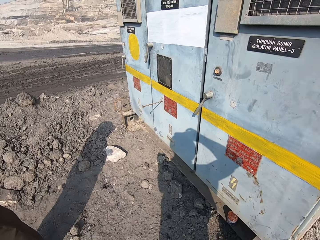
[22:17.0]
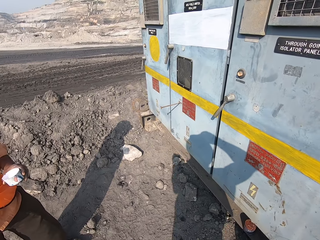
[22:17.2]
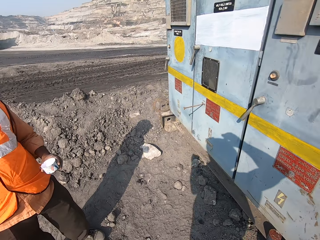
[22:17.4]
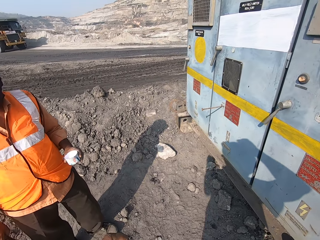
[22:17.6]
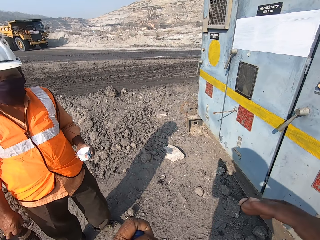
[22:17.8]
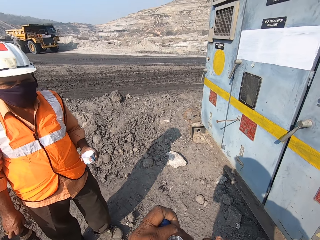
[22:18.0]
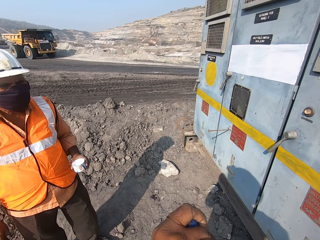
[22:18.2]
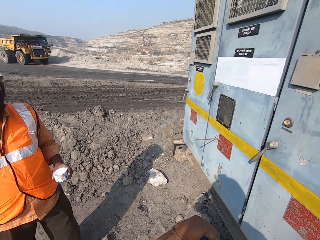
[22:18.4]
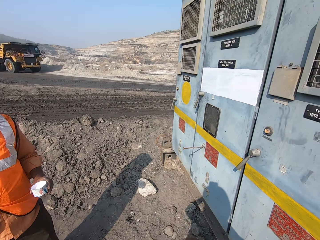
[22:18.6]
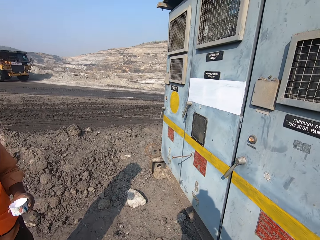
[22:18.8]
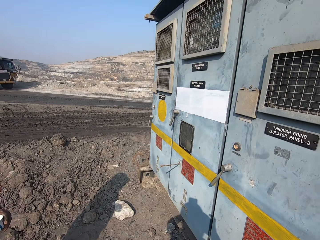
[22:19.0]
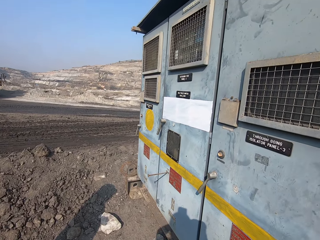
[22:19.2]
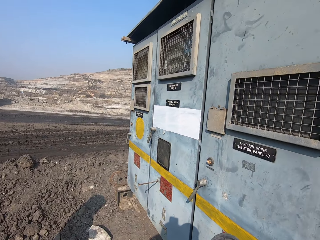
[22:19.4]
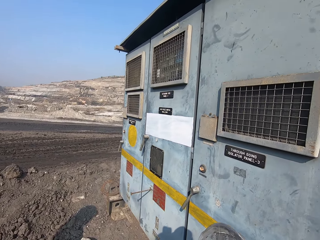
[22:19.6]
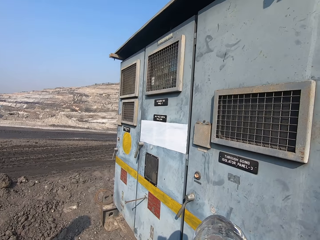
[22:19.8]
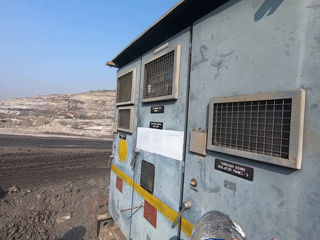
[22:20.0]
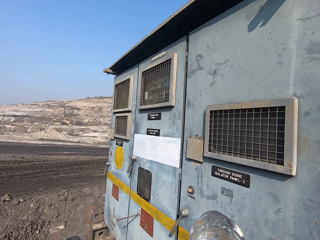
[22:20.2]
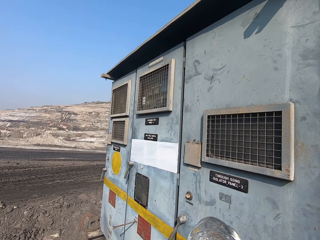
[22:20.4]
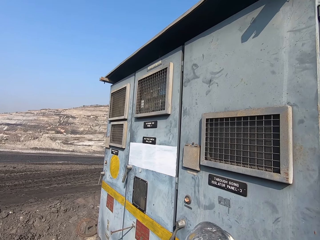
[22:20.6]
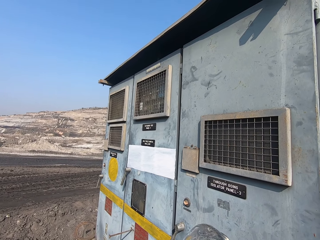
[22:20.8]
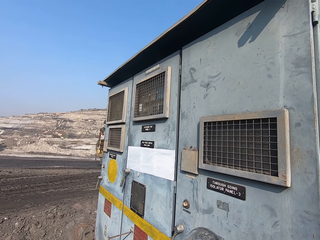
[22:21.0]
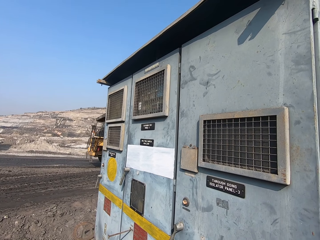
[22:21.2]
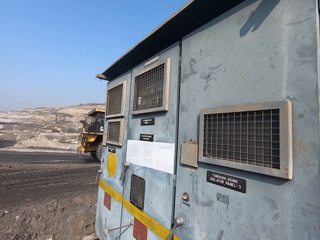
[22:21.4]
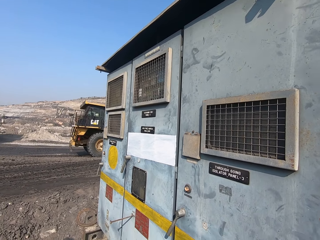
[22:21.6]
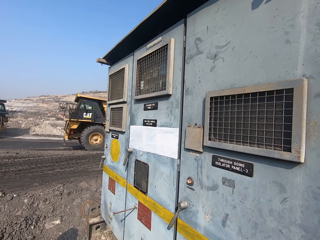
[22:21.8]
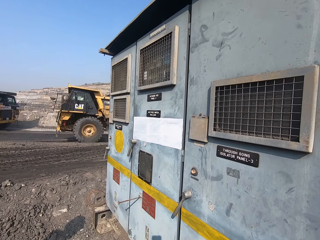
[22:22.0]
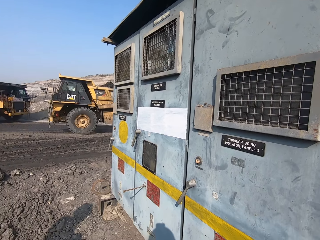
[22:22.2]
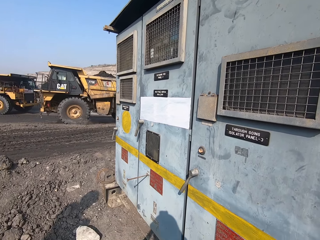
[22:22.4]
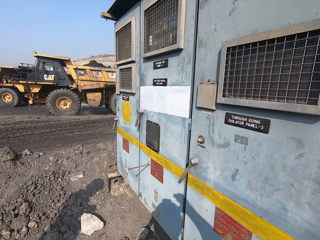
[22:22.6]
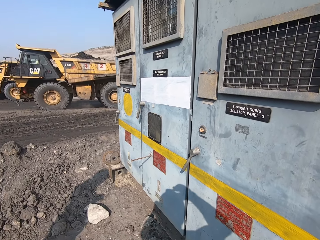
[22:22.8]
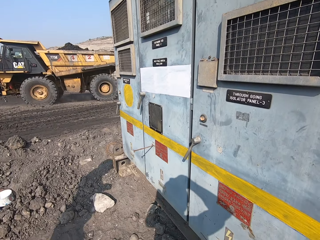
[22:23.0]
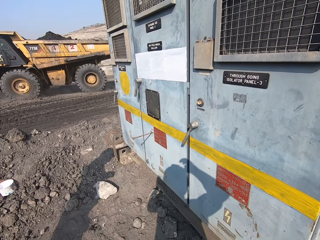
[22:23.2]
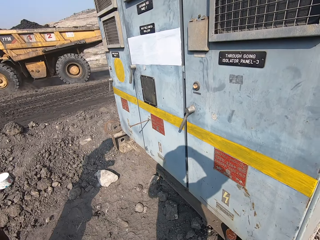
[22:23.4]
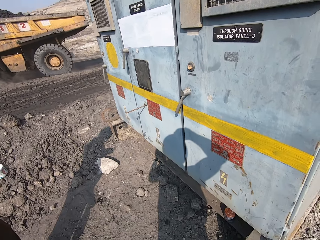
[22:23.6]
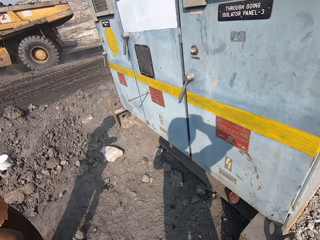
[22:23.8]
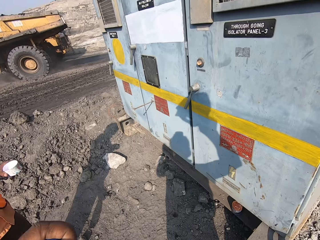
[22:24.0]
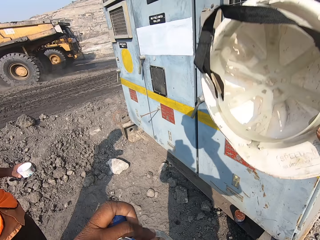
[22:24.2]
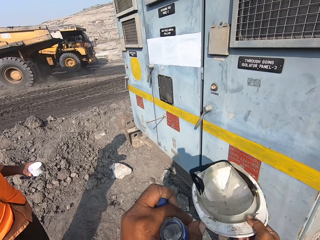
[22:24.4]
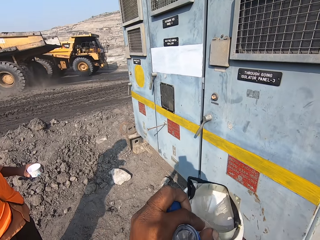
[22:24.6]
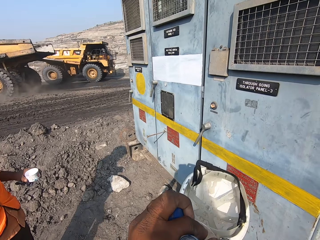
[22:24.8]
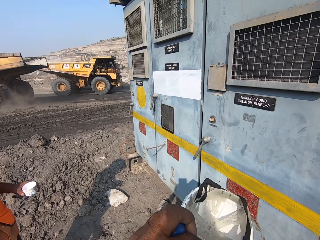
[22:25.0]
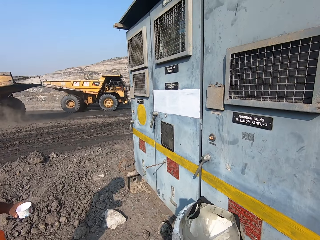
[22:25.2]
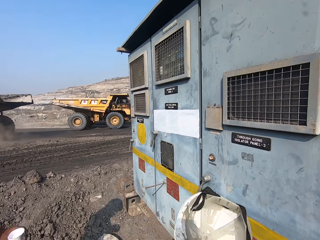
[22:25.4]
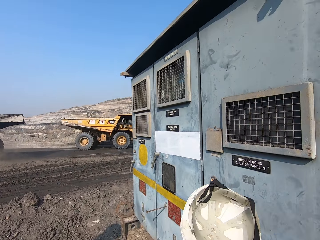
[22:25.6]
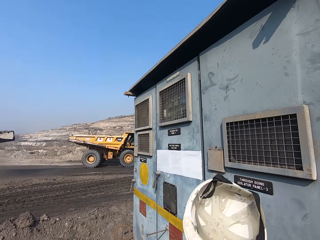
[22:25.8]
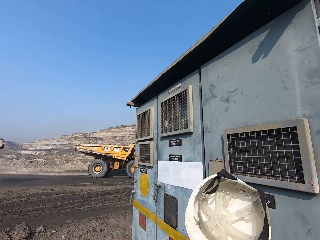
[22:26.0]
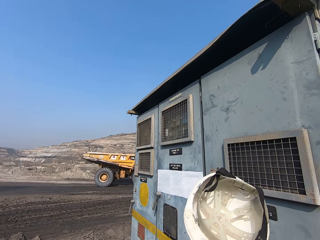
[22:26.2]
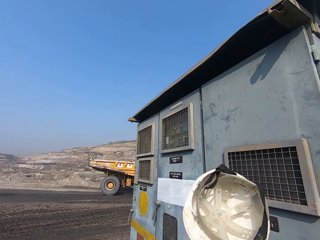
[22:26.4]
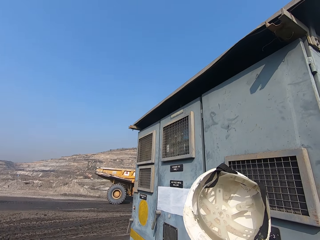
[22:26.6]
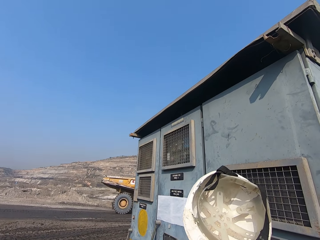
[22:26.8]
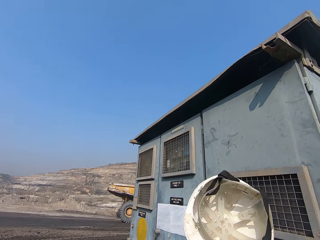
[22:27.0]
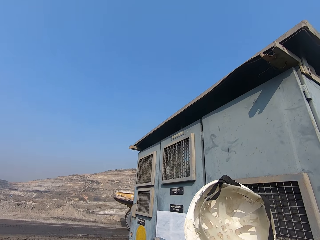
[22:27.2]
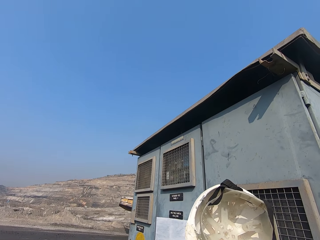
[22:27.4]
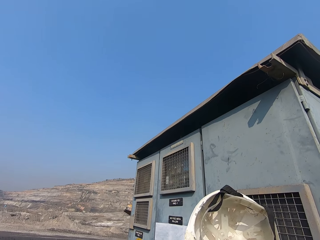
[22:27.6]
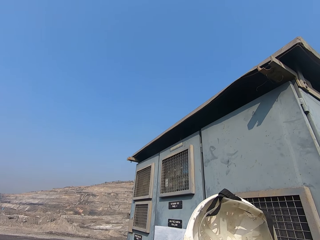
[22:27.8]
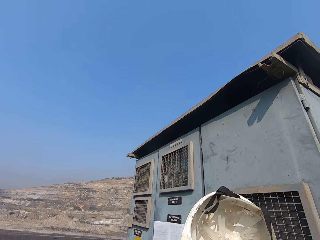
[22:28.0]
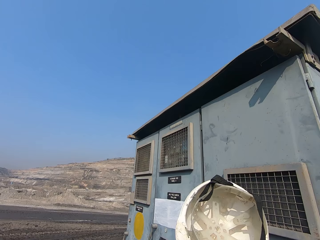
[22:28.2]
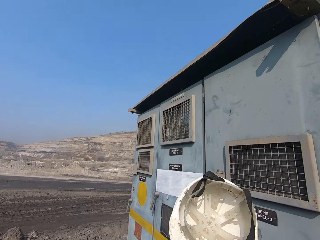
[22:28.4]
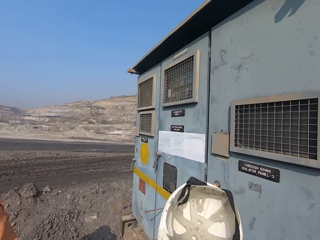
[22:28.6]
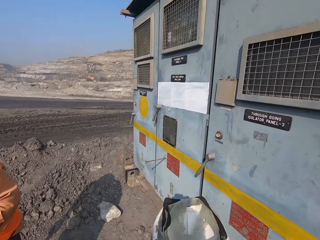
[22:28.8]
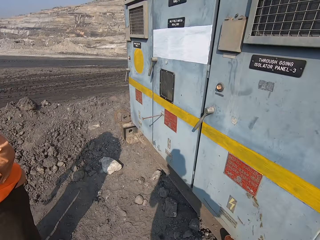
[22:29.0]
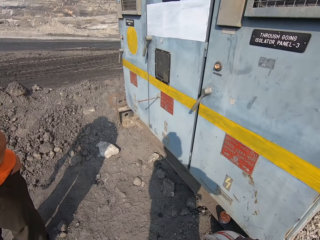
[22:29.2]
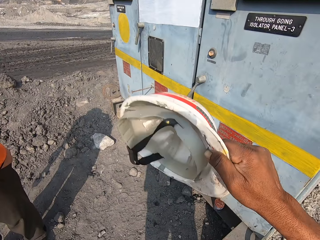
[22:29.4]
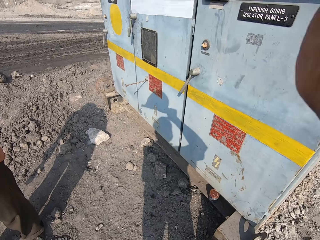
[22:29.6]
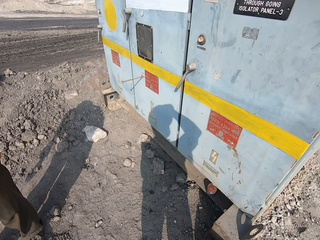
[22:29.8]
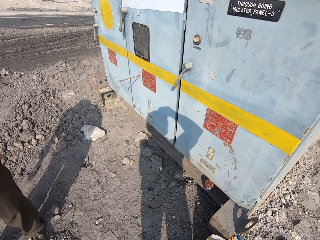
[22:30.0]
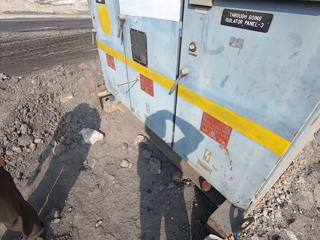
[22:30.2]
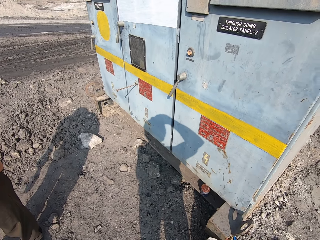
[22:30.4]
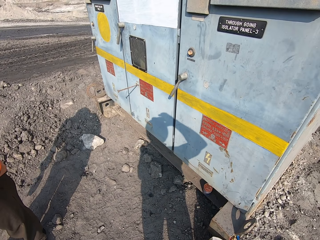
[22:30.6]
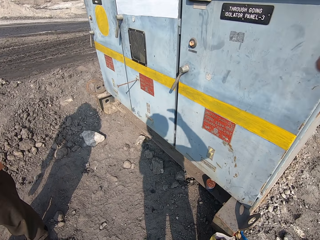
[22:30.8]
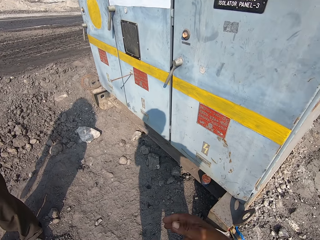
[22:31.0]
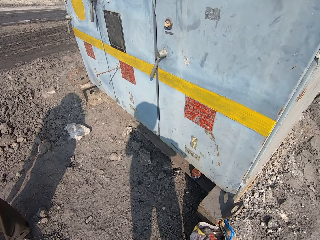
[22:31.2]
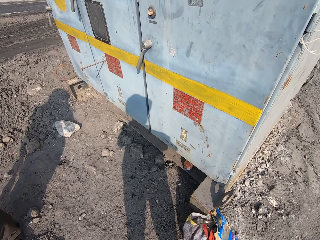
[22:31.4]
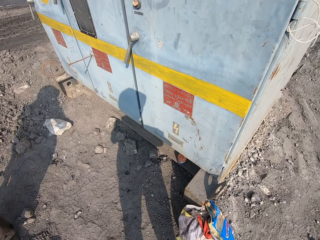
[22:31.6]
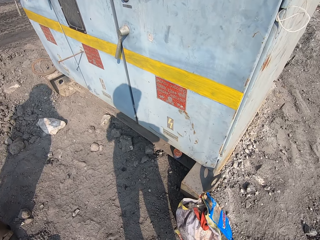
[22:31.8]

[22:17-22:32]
The camera wearer removes a helmet. They look up. They wear the helmet.

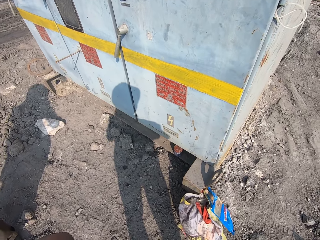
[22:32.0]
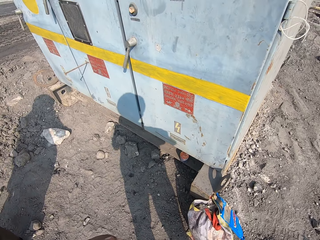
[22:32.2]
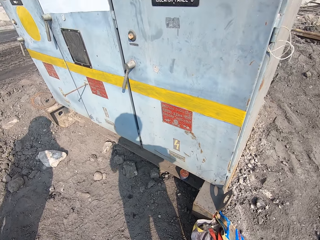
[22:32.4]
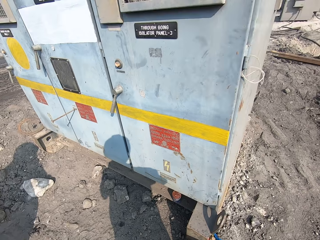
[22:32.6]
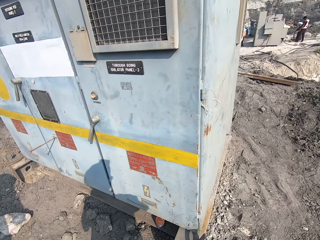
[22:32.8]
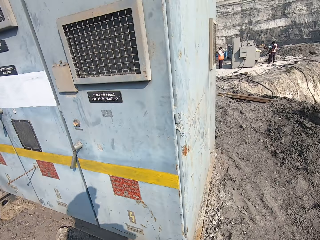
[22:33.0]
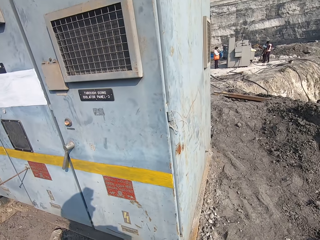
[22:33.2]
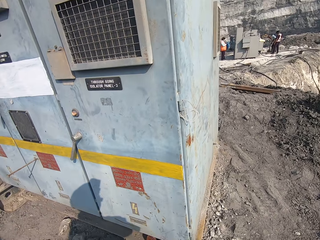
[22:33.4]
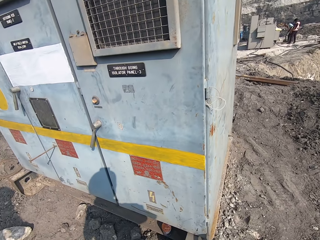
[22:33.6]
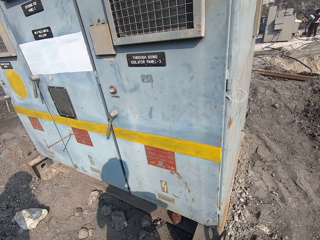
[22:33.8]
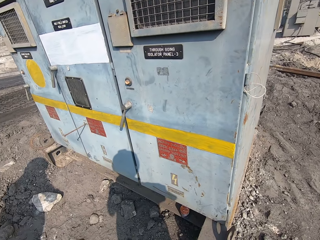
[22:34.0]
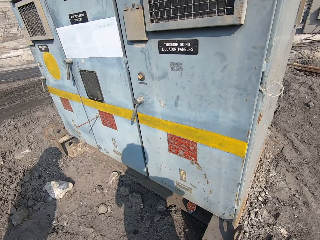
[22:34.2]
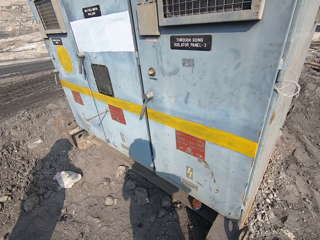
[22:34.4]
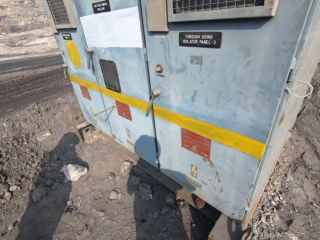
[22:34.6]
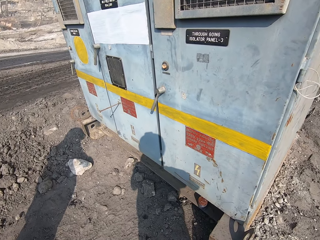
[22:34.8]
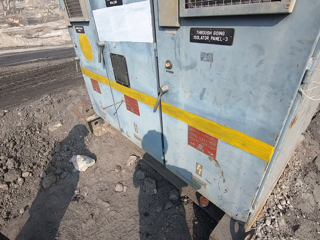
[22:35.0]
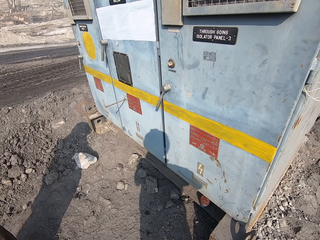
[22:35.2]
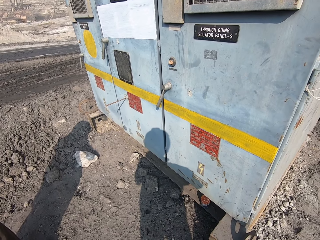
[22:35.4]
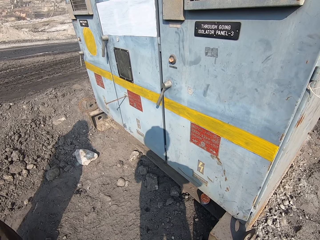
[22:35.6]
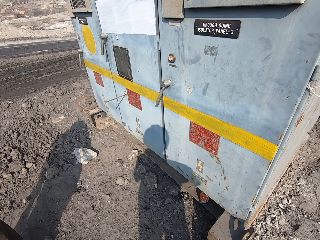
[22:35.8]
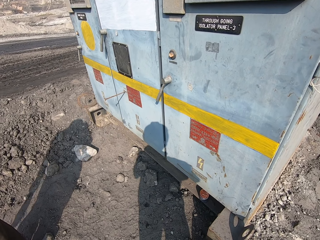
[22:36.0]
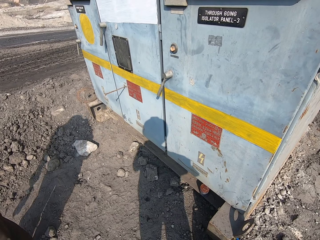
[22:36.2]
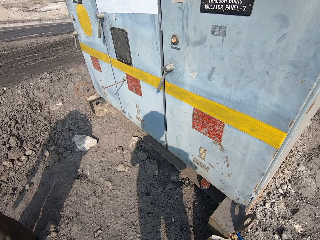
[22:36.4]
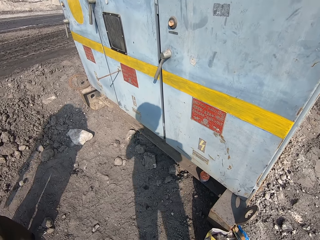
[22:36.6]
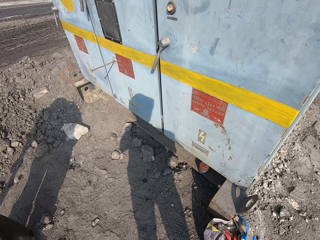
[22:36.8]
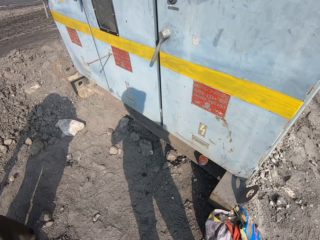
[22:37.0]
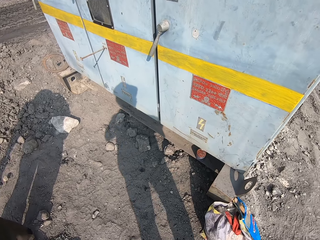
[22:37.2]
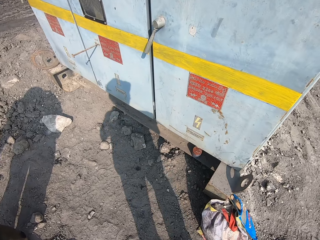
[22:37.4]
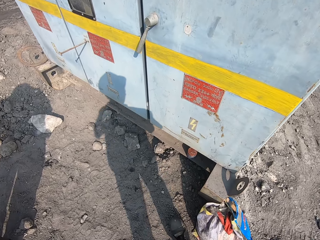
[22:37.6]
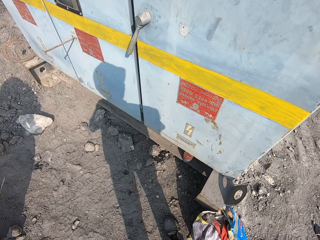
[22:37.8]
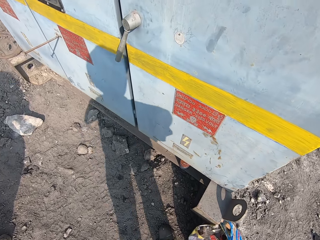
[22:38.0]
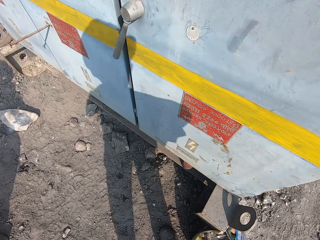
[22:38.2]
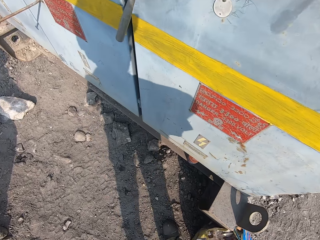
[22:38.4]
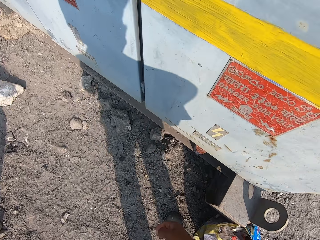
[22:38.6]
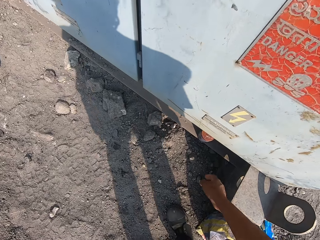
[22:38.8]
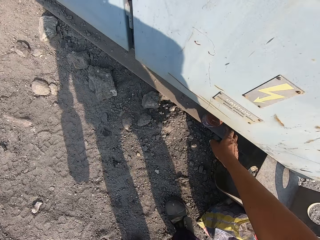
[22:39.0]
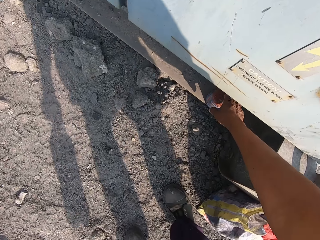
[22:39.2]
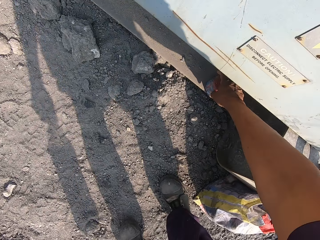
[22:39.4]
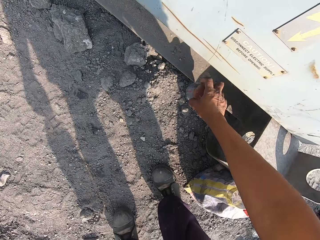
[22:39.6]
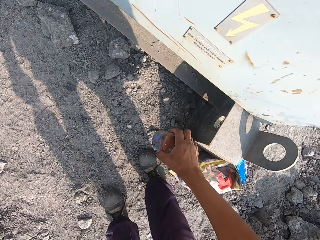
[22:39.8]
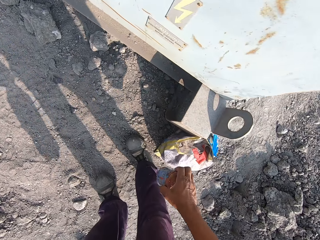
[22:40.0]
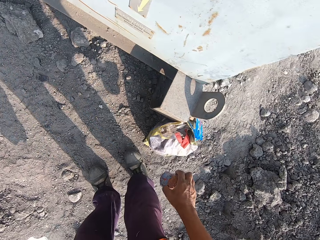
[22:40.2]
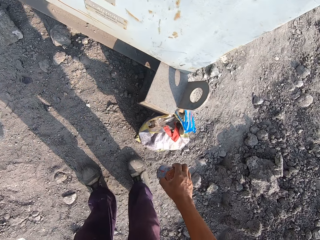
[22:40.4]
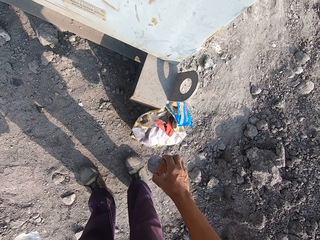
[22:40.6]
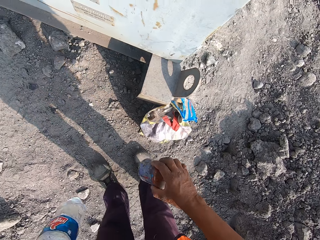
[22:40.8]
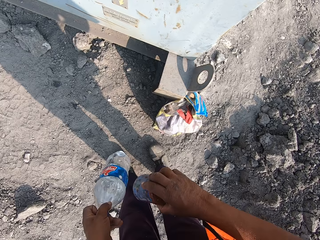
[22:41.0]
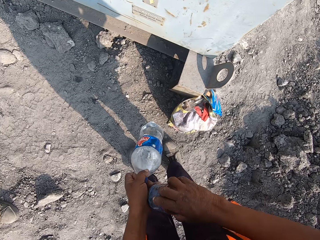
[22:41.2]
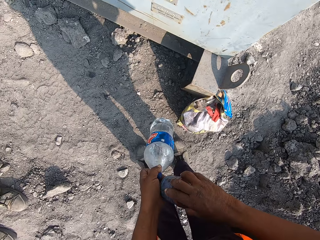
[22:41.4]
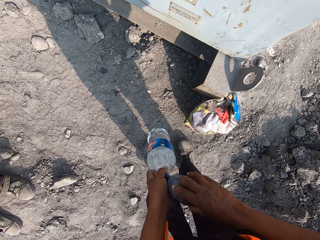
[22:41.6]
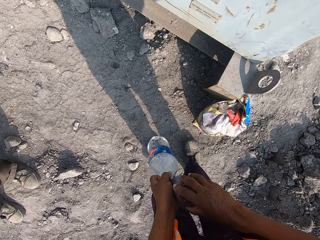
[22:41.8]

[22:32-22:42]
The camera wearer picks up a container.
